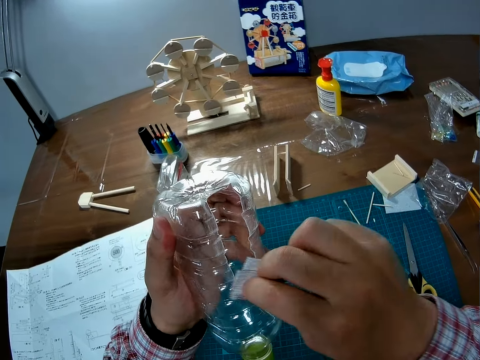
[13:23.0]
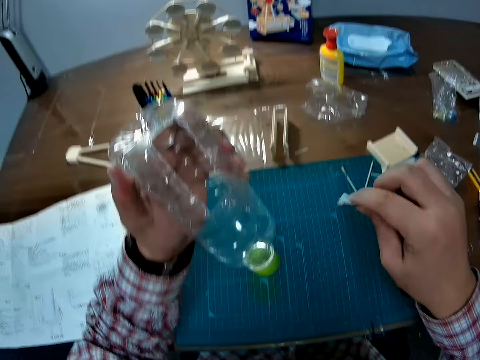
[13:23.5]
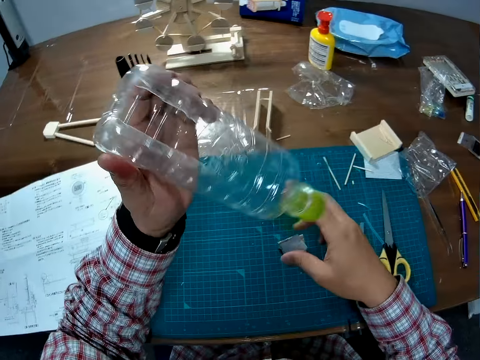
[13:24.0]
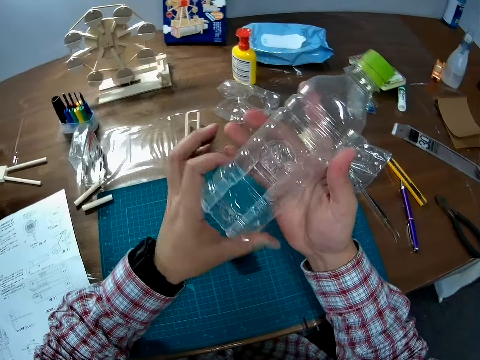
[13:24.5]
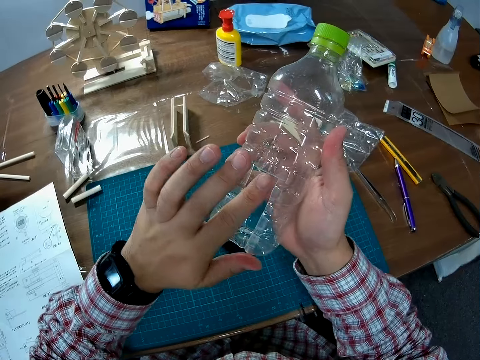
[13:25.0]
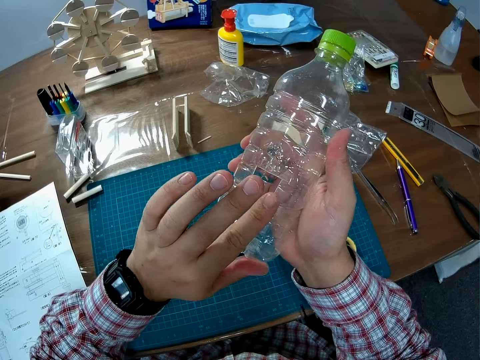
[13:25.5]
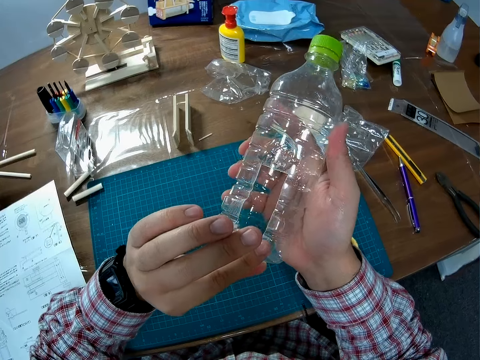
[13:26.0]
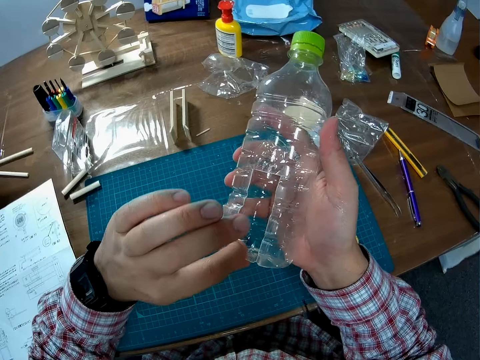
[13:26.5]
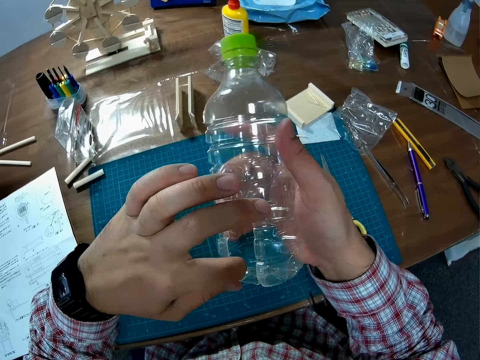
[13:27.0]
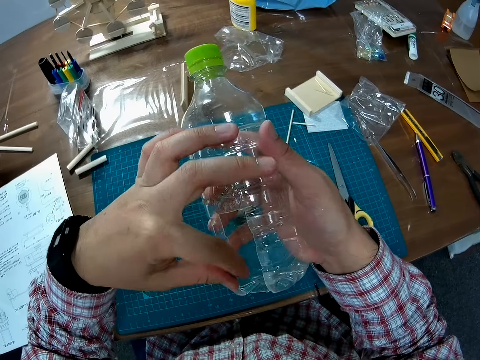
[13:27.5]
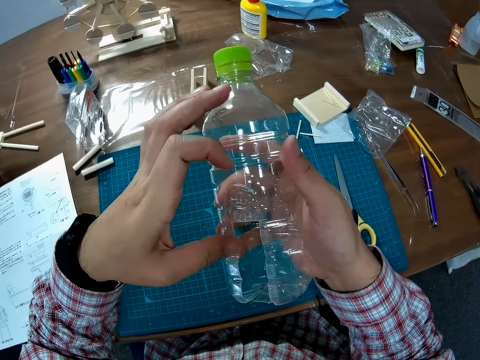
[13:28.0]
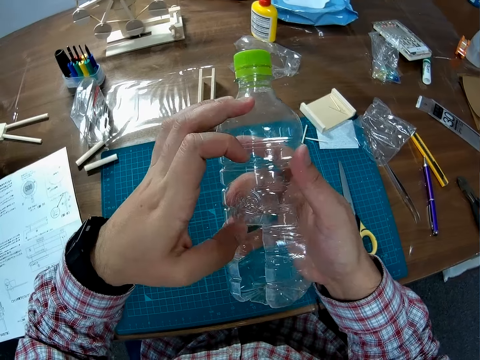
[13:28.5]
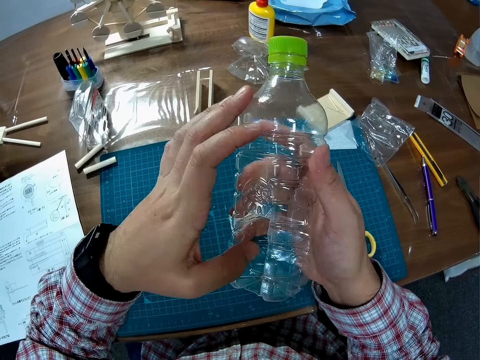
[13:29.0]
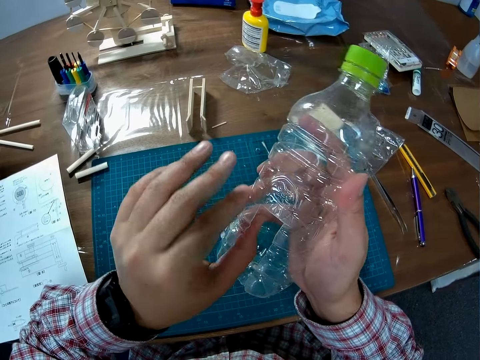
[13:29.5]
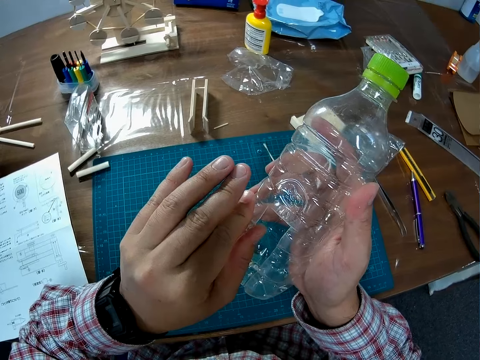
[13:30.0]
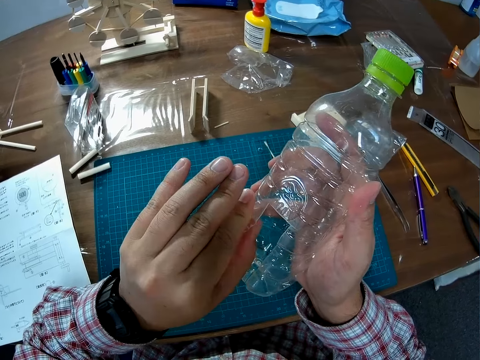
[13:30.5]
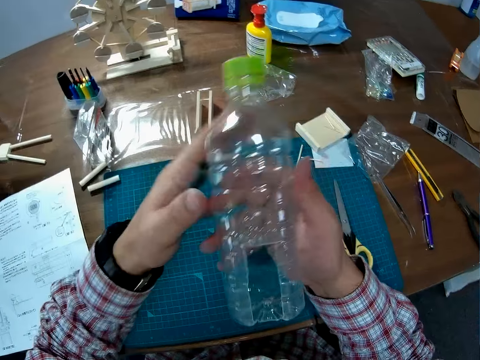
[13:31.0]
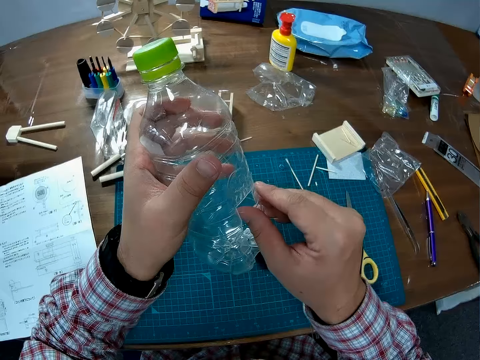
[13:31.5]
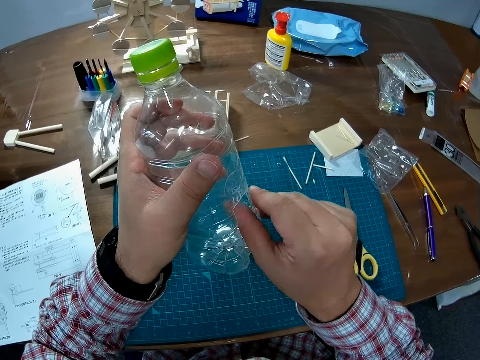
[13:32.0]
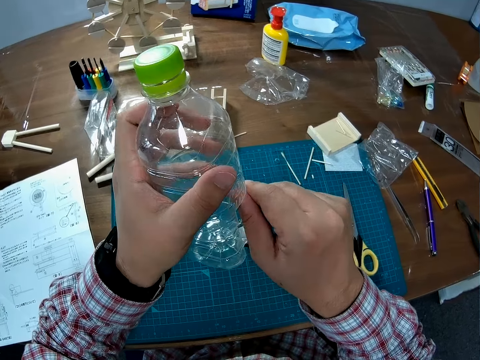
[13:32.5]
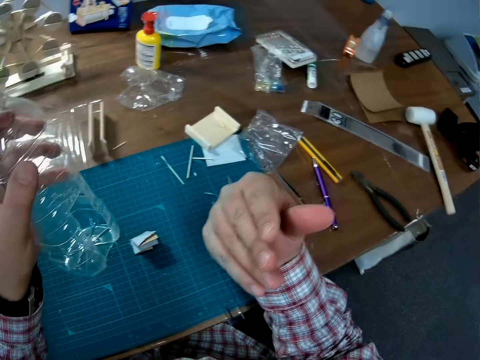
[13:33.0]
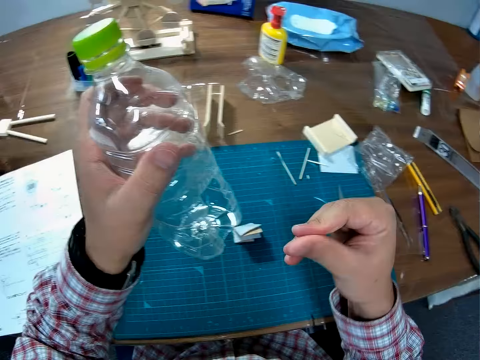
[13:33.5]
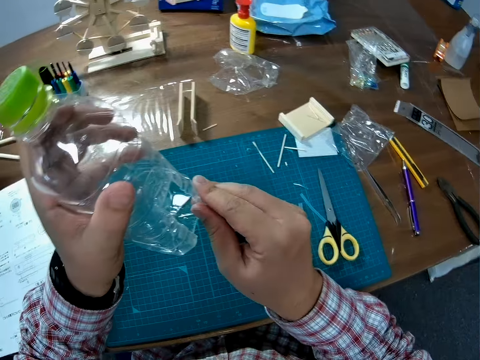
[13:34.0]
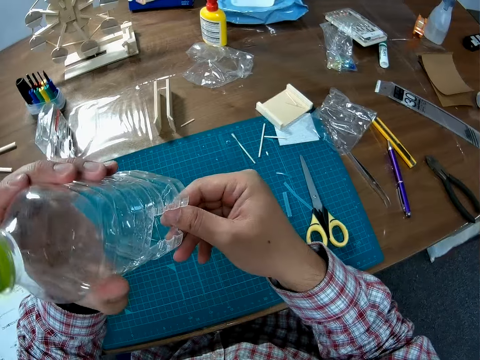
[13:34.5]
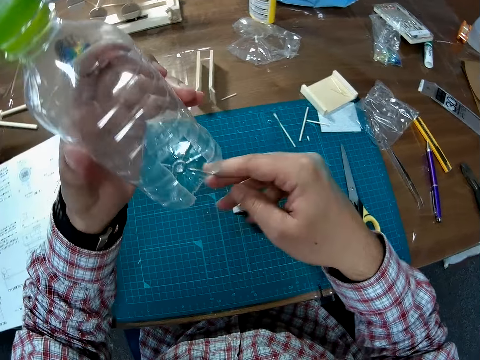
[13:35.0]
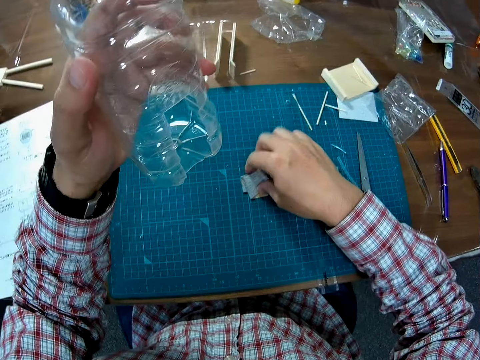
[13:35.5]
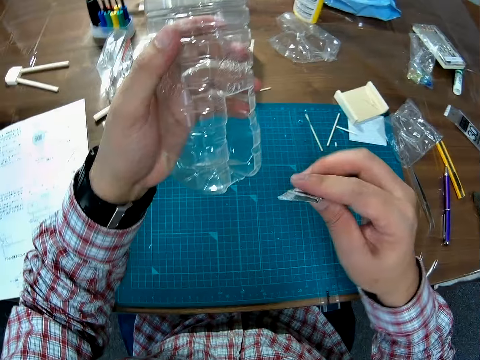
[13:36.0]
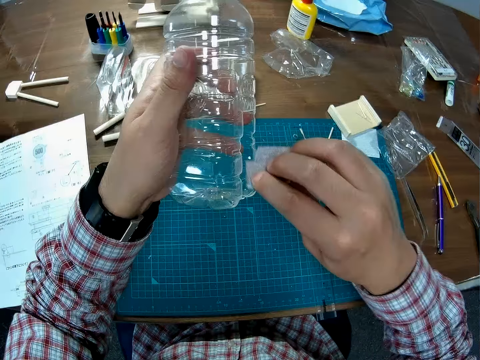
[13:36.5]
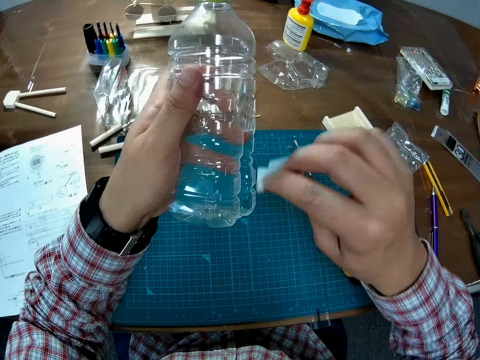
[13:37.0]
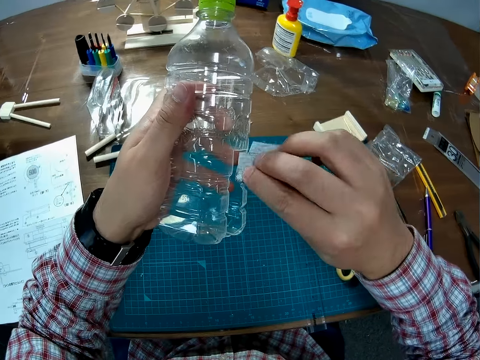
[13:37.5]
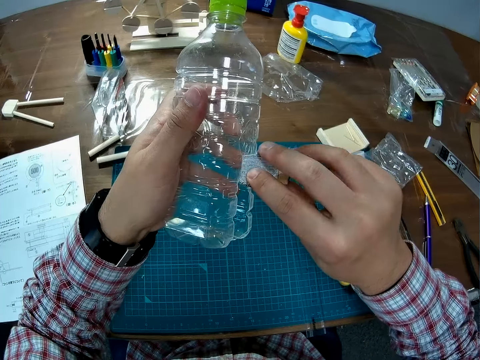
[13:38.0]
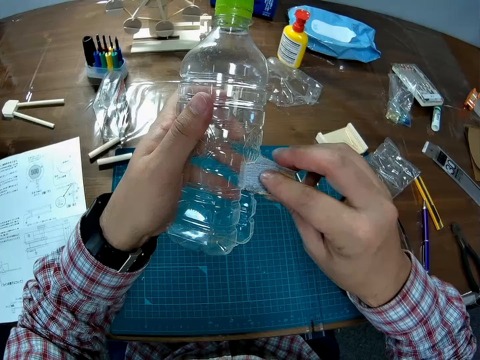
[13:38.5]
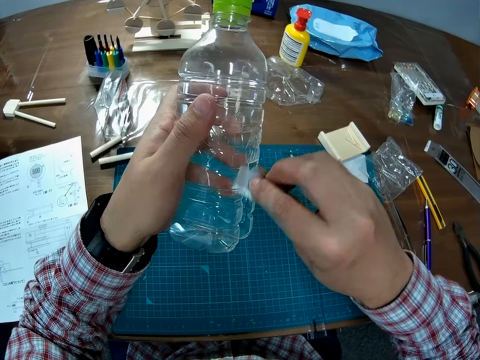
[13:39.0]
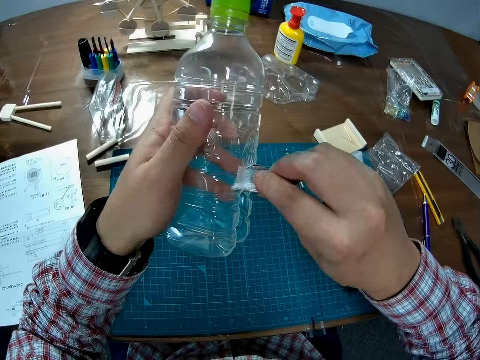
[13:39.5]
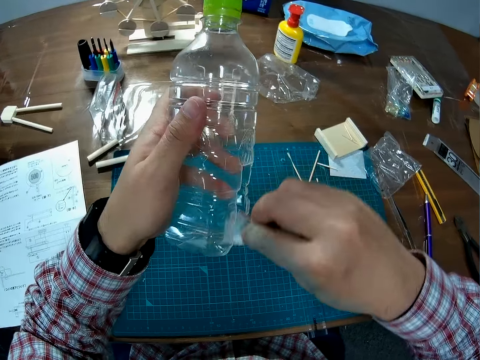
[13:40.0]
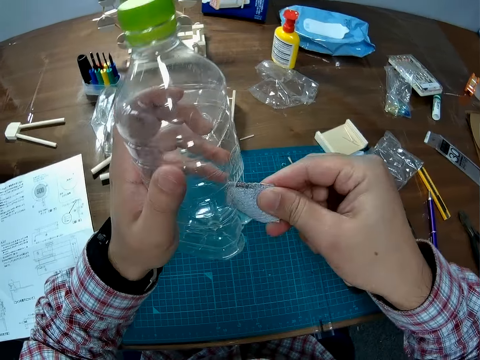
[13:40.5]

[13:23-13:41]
The camera wearer drops the sandpaper. They touch the edge of the plastic bottle. They pick up the sandpaper. They continue sandpapering the plastic bottle.

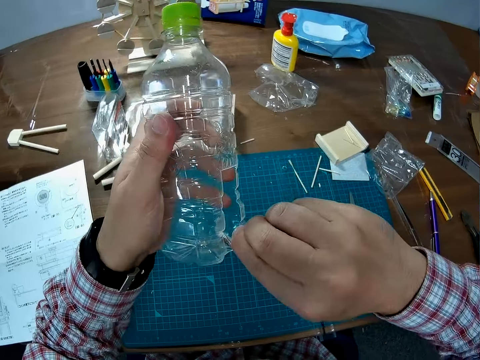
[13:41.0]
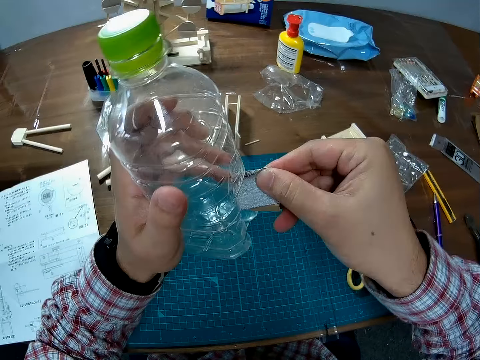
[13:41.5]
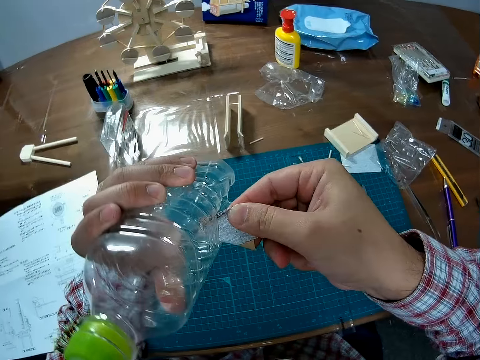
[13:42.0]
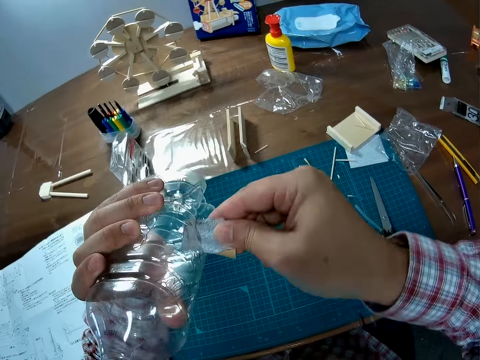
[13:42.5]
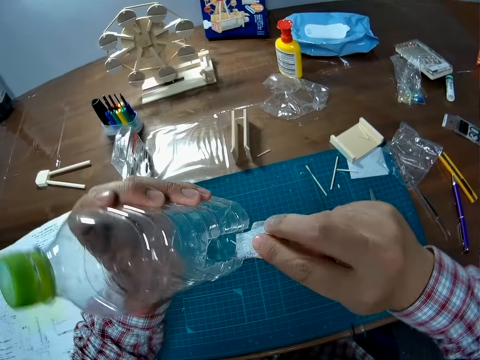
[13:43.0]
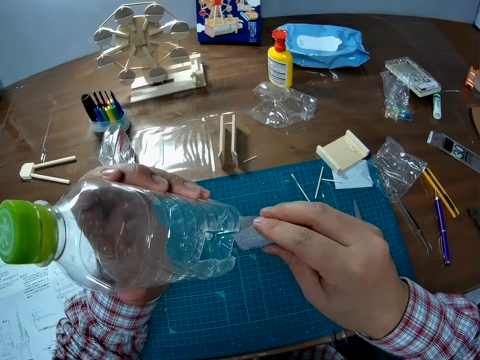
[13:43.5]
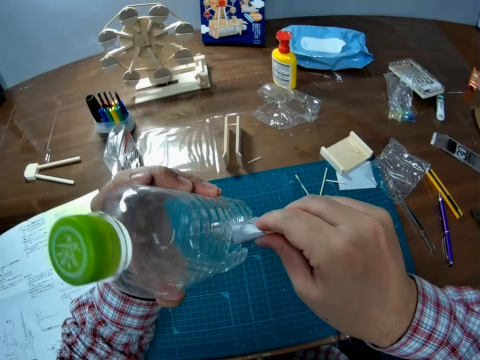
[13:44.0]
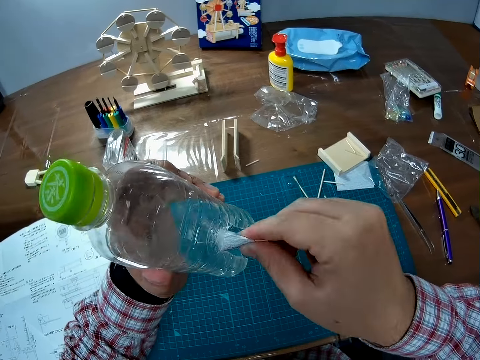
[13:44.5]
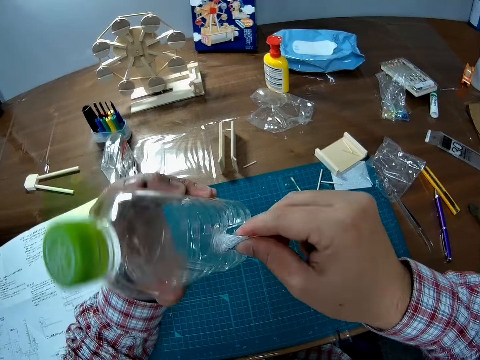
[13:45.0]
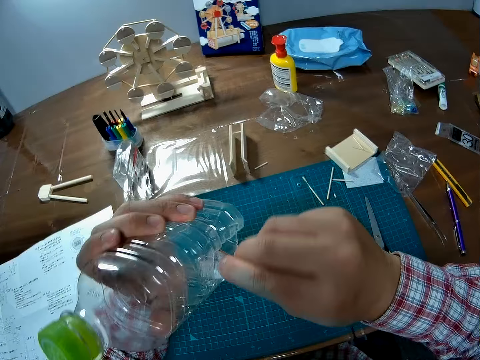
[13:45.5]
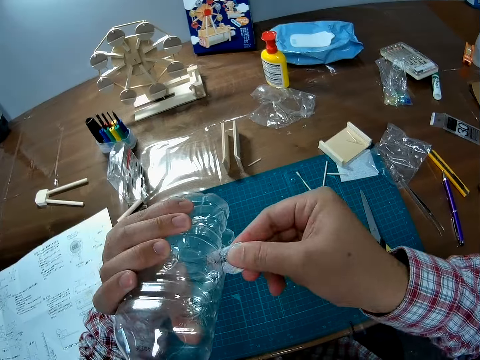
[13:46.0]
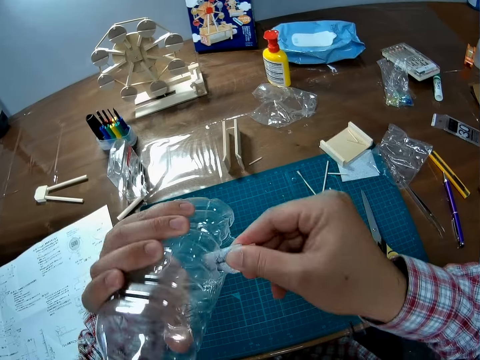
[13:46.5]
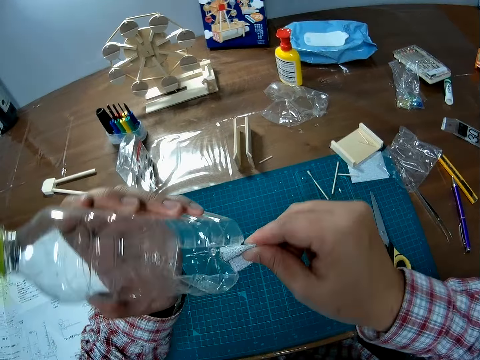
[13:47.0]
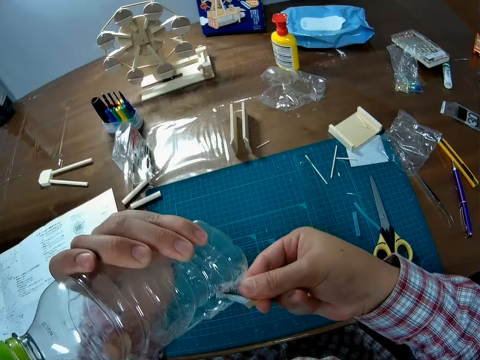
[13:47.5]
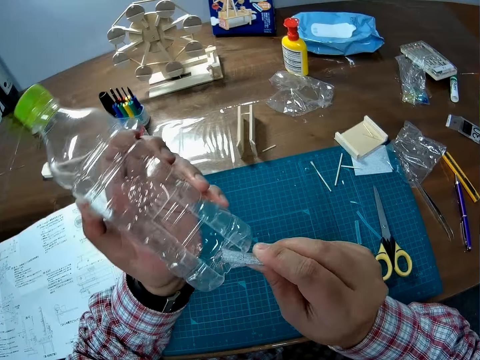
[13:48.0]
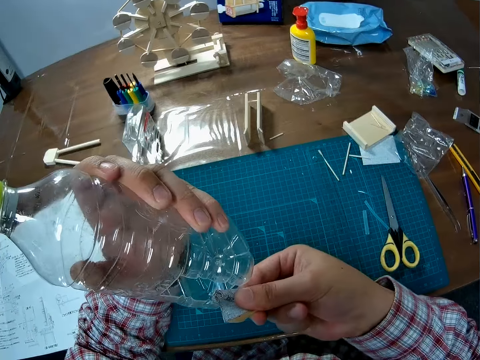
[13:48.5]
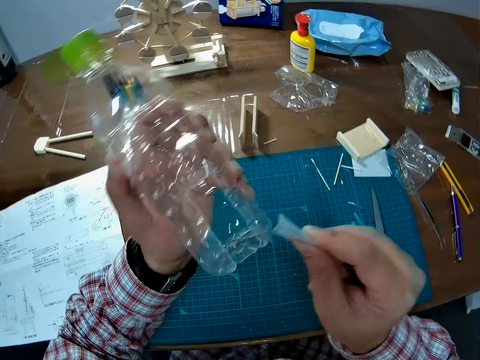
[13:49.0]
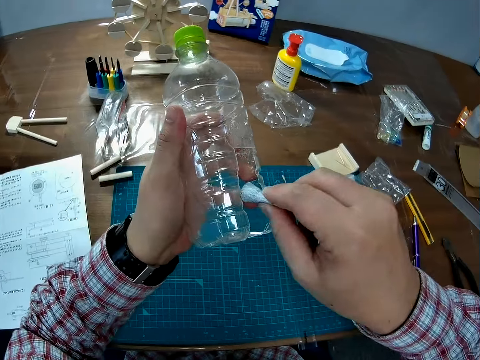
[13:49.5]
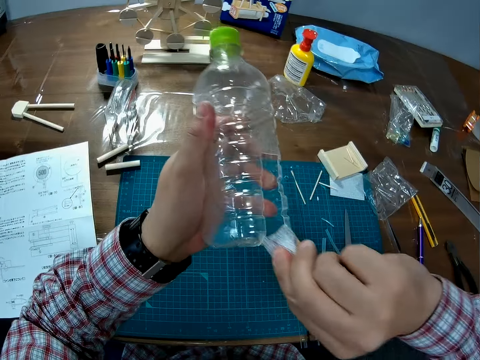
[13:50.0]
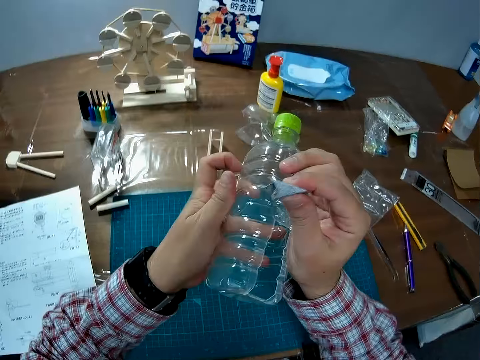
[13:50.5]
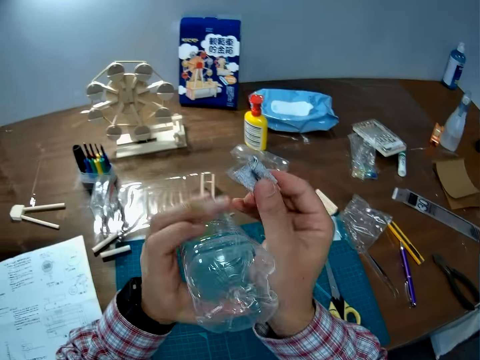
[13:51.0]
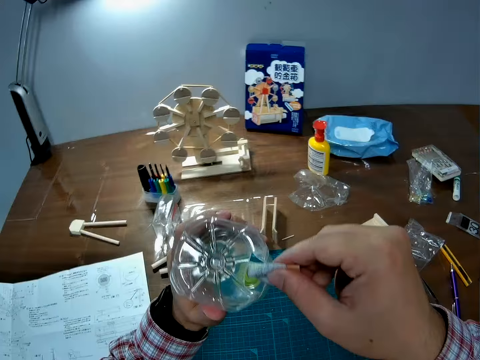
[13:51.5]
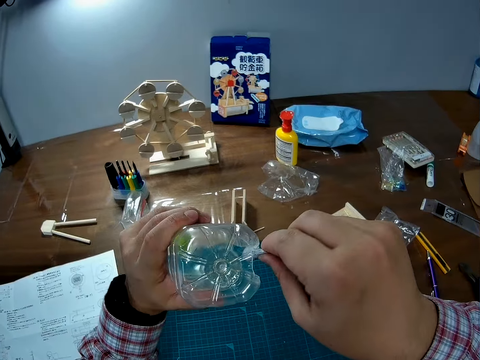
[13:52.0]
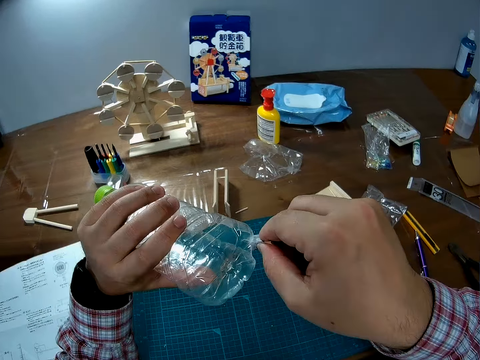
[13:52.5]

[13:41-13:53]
The camera wearer turns the plastic bottle. They rub the paper on the bottle.
